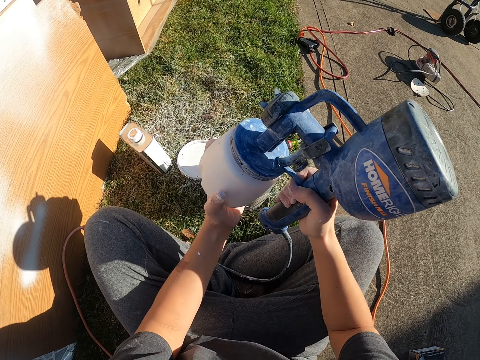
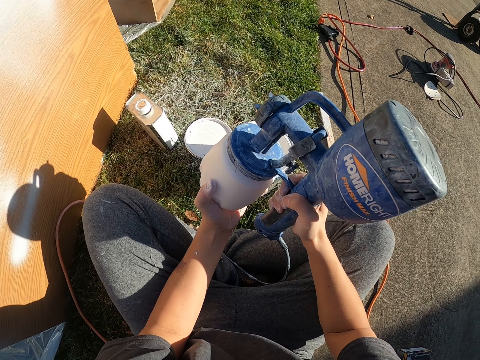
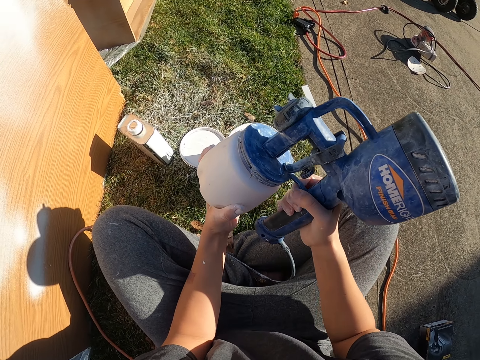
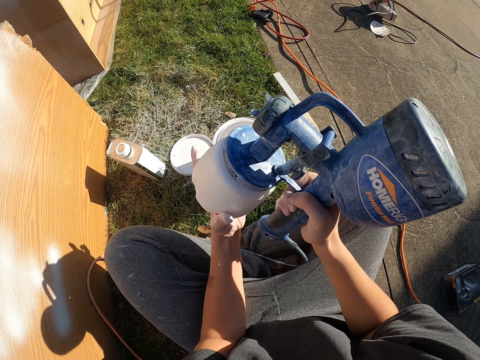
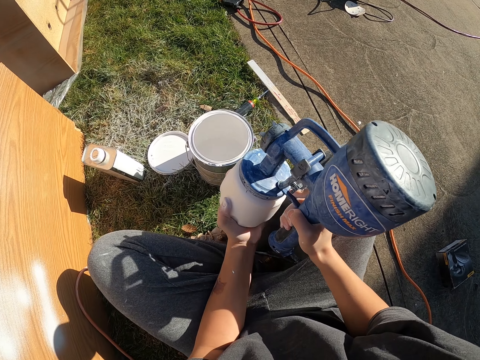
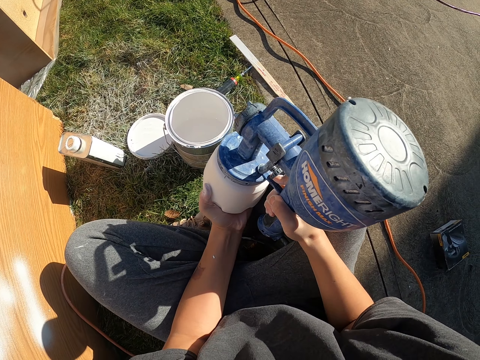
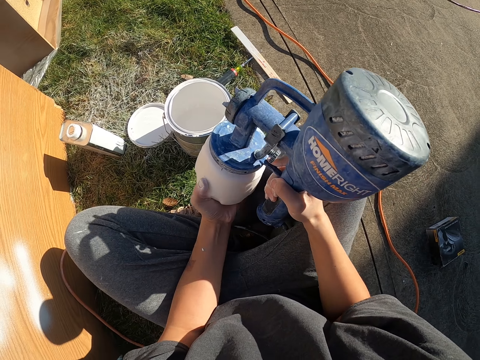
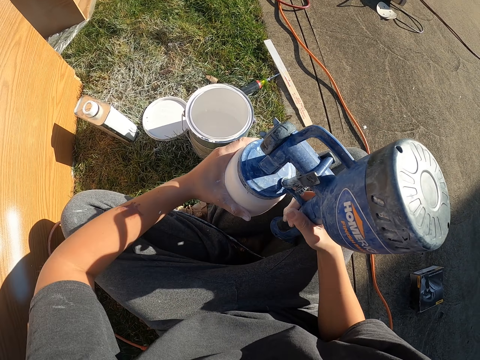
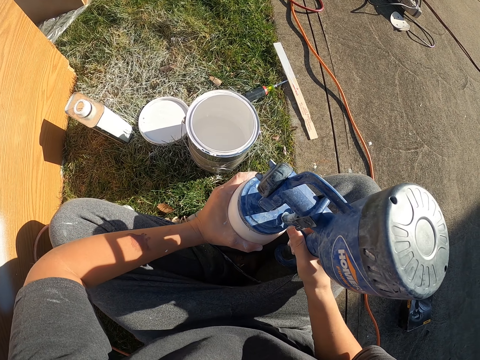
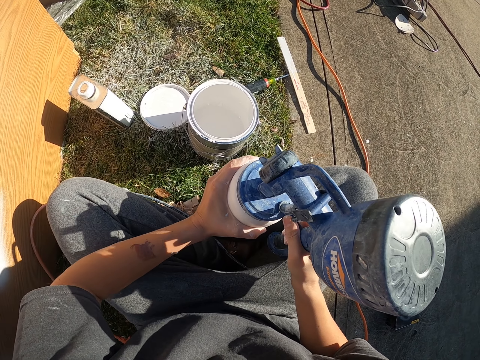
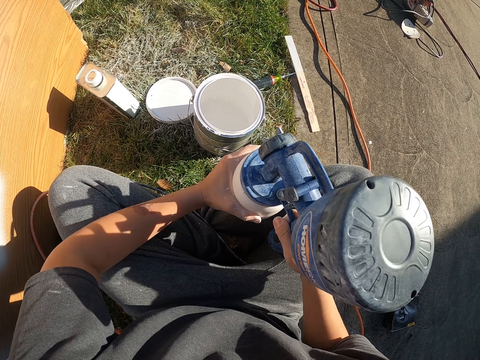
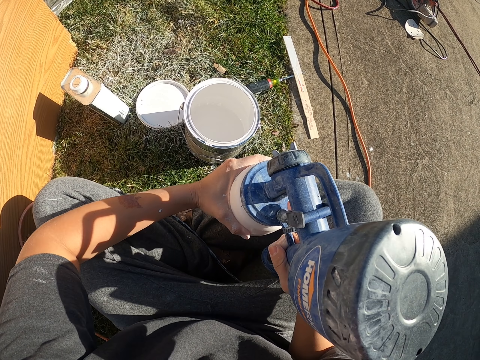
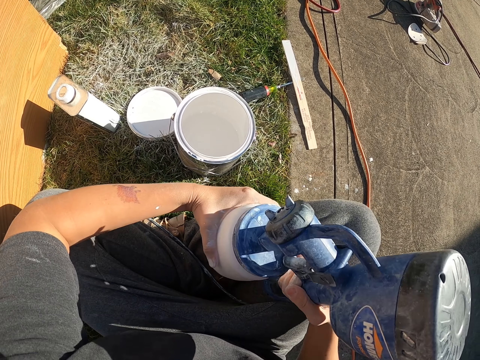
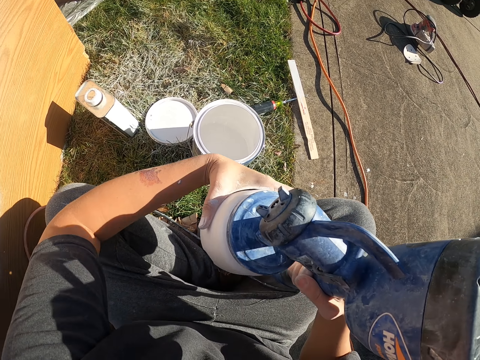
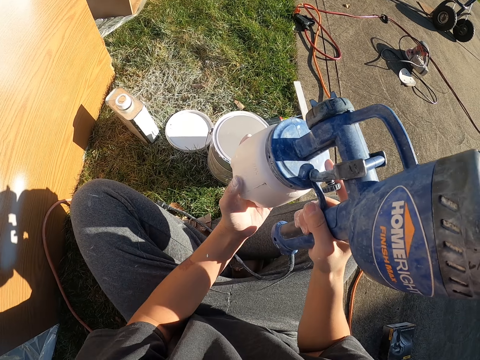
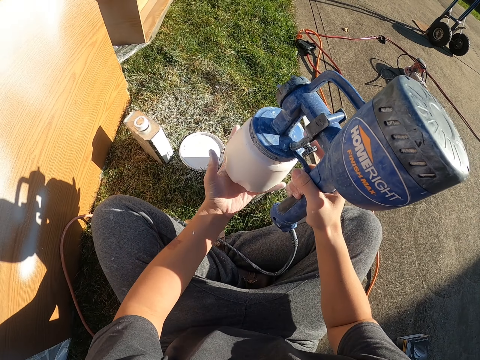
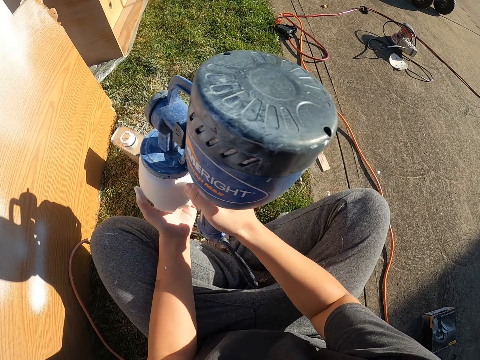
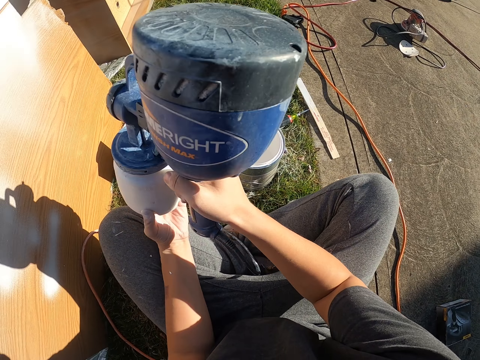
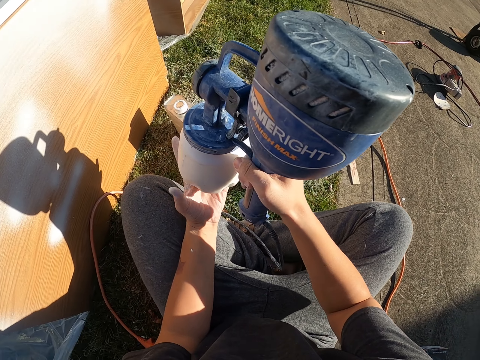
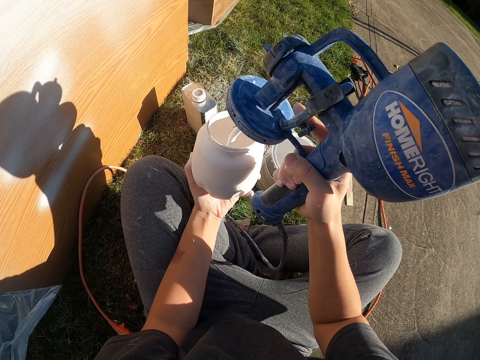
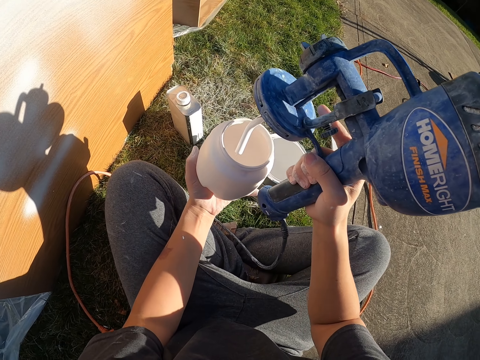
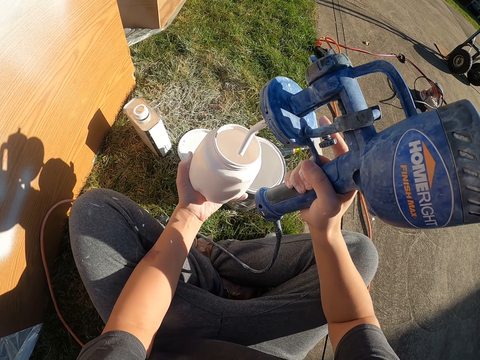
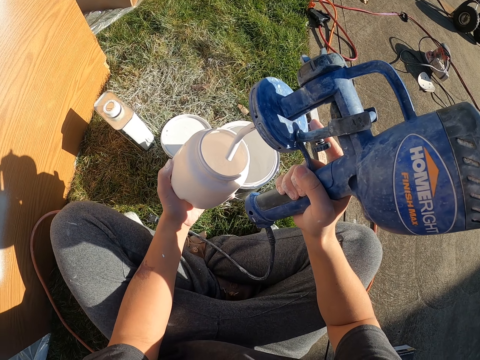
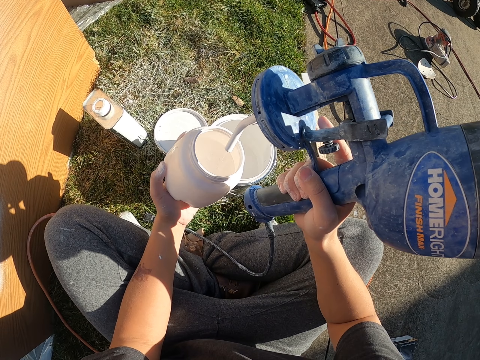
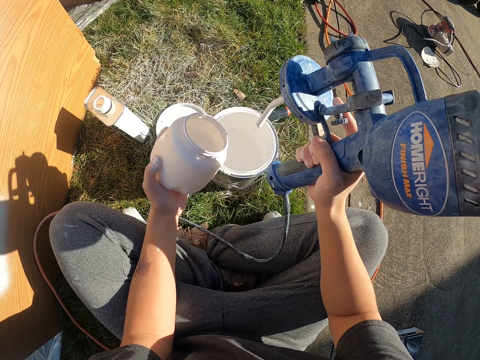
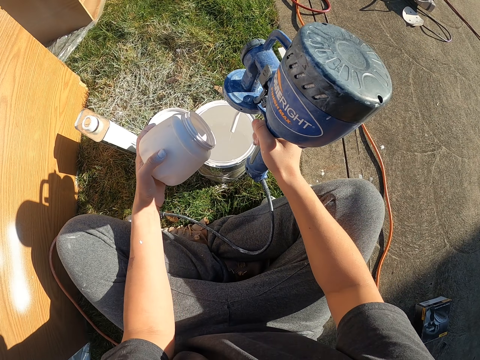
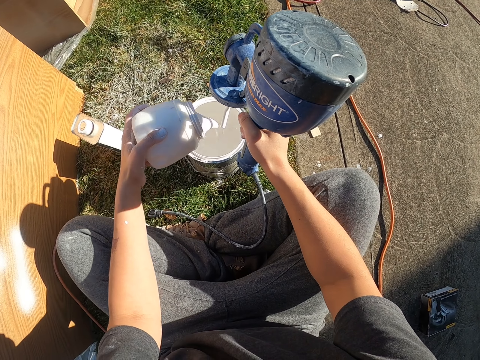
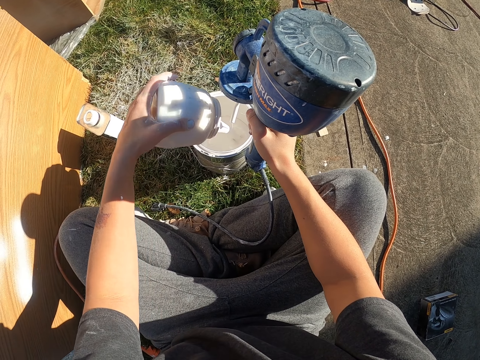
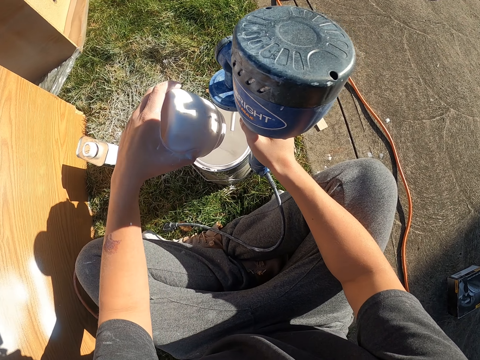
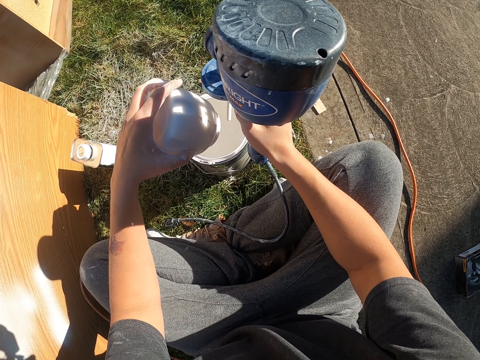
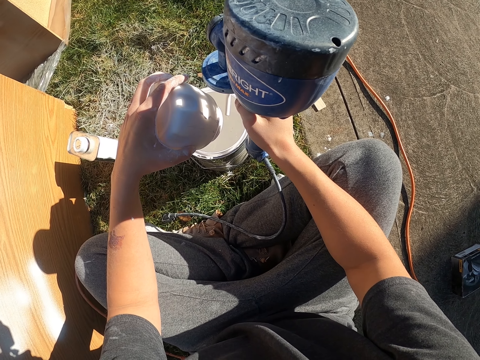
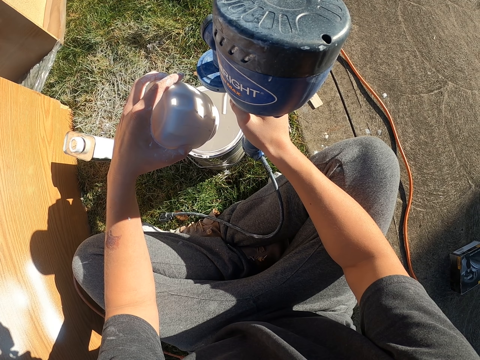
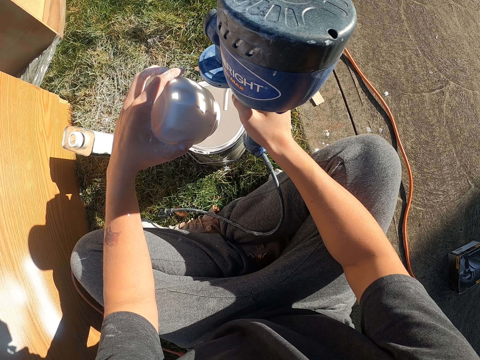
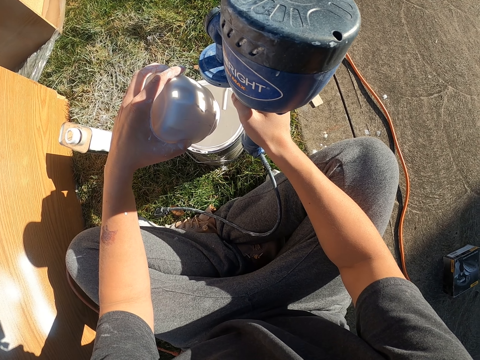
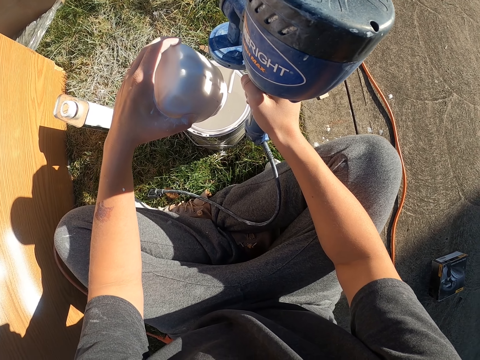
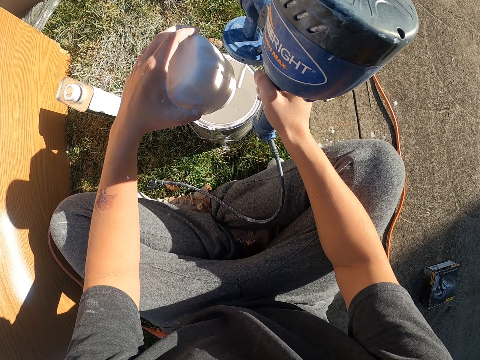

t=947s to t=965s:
The camera wearer opens the paint holder. They open the tank of the paint spray gun. They pour the paint which was in the container to the painting can.

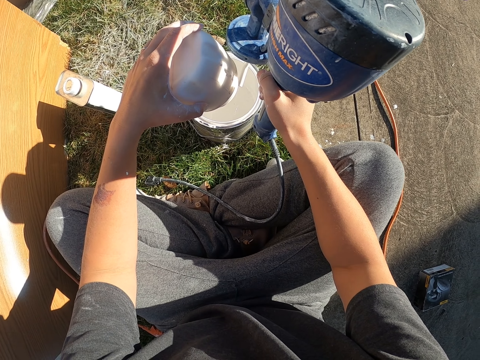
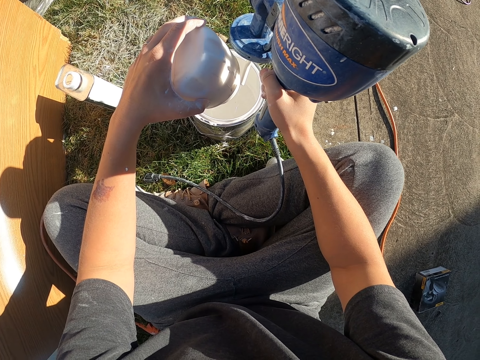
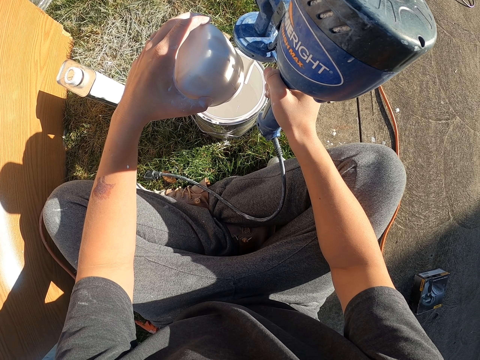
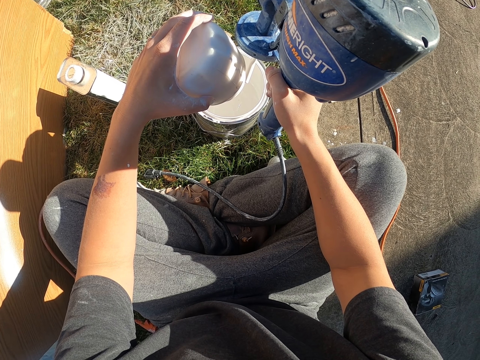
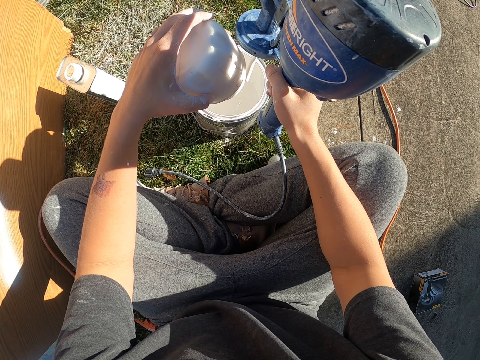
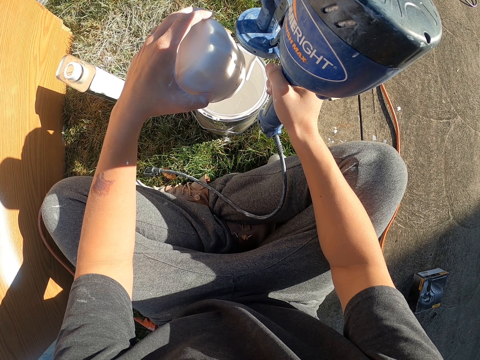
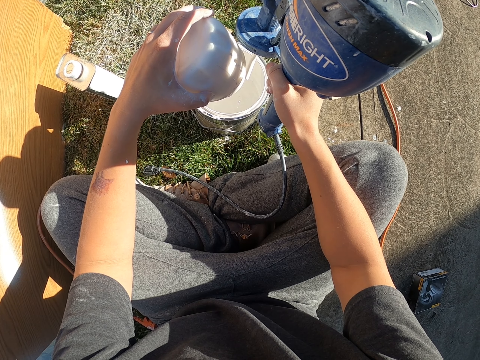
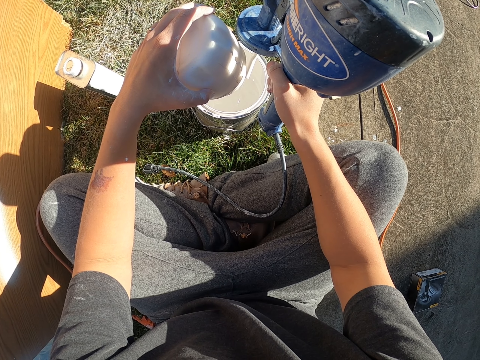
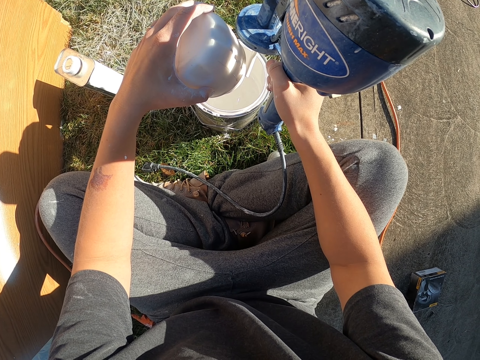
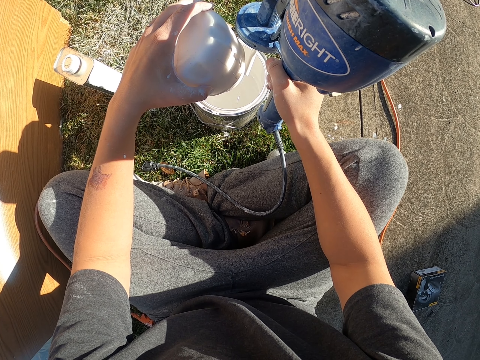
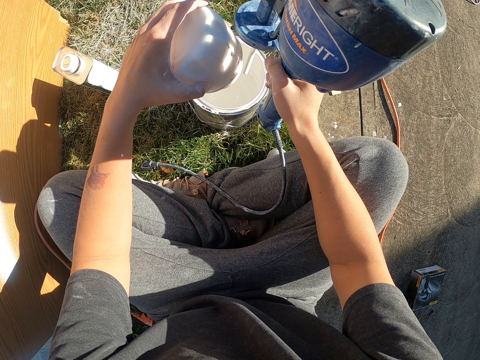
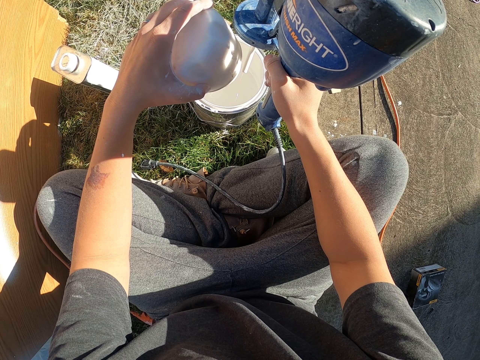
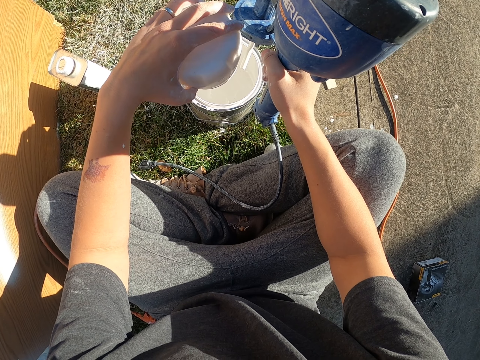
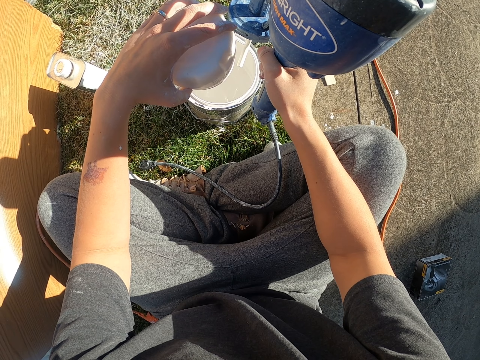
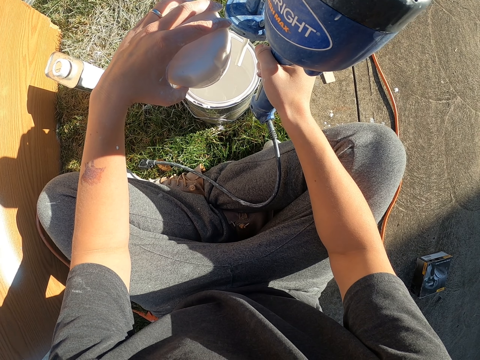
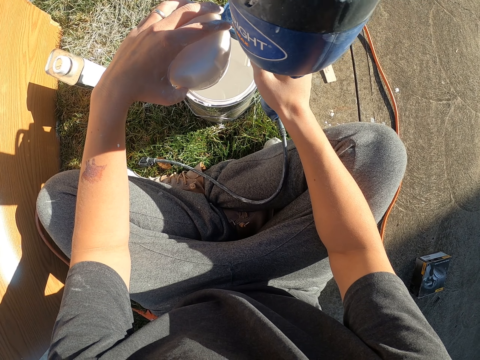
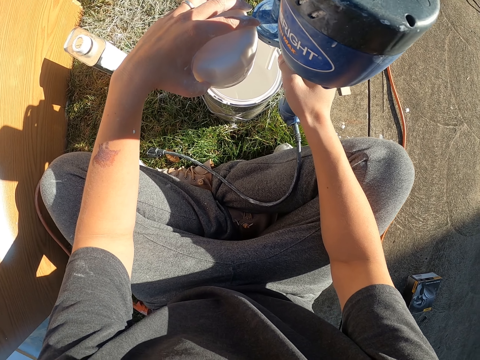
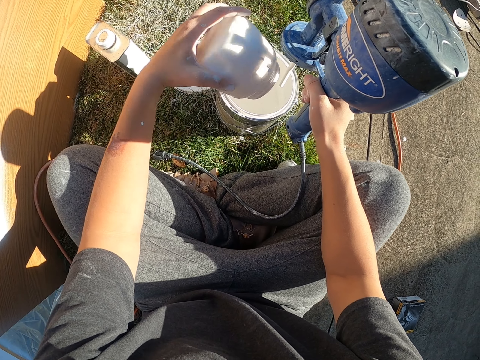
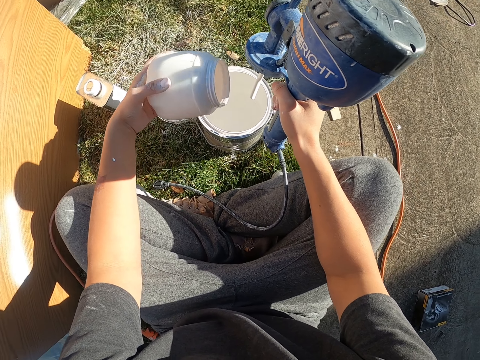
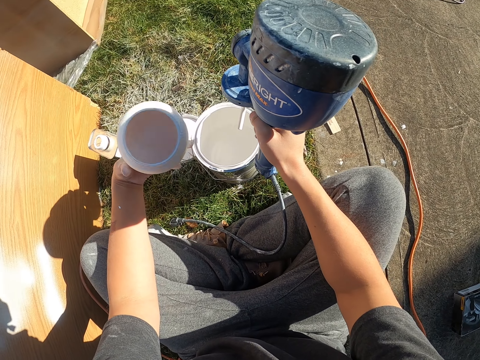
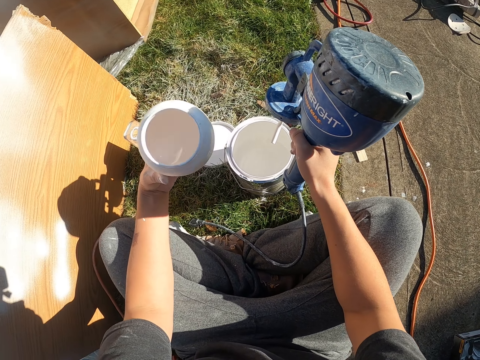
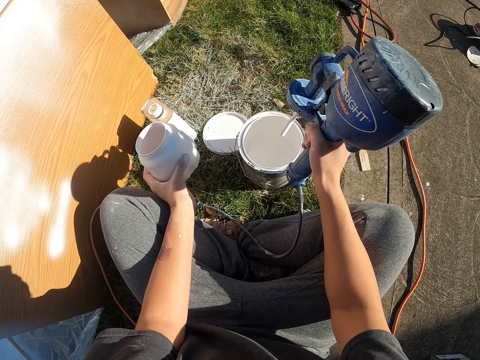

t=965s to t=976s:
The camera wearer holds the paint holder.
